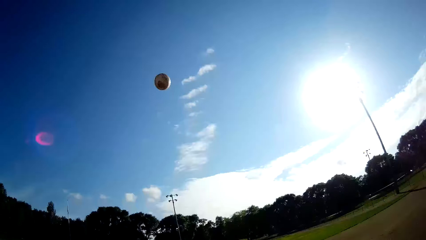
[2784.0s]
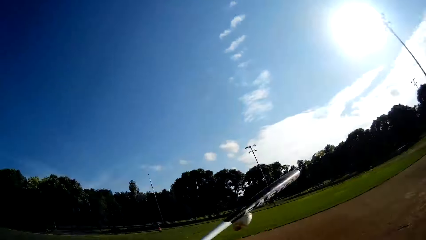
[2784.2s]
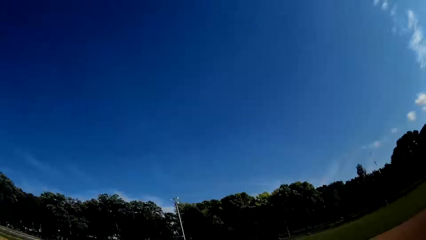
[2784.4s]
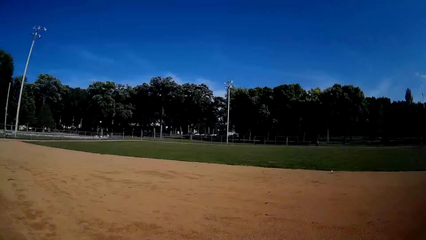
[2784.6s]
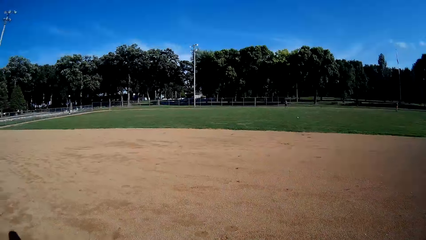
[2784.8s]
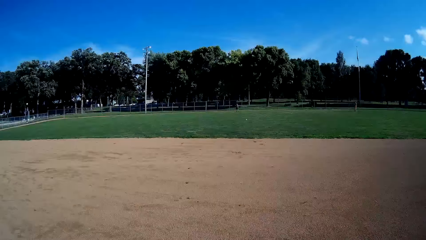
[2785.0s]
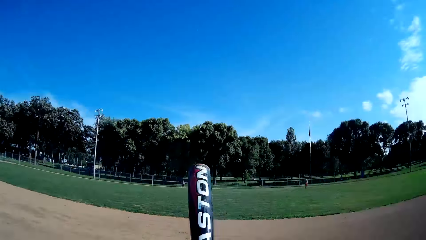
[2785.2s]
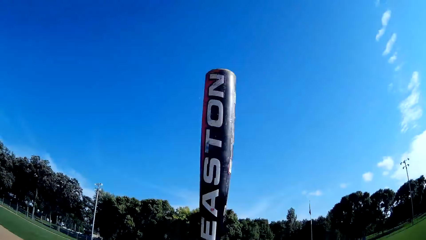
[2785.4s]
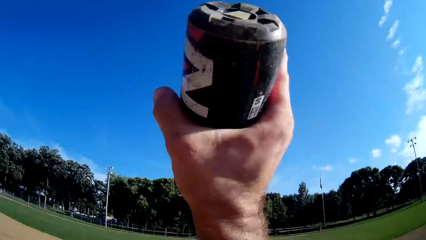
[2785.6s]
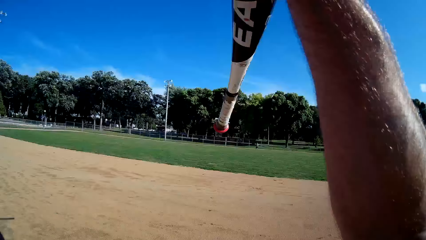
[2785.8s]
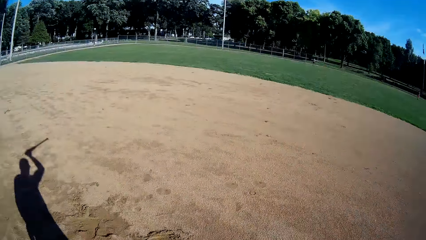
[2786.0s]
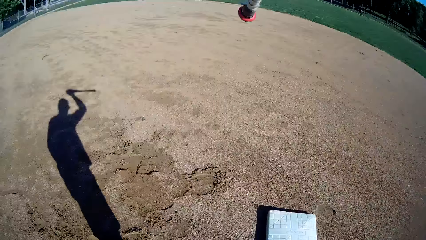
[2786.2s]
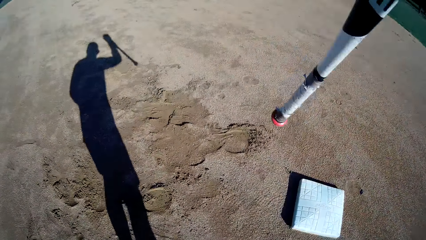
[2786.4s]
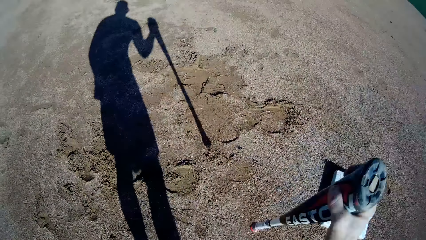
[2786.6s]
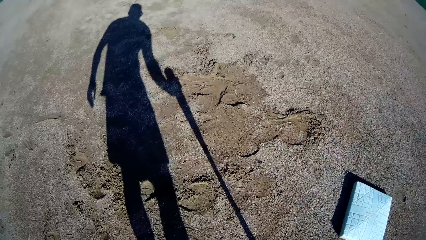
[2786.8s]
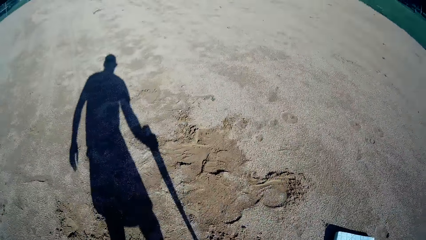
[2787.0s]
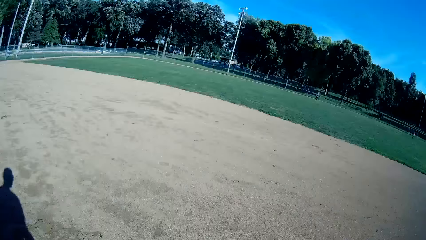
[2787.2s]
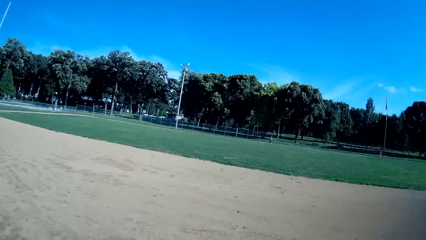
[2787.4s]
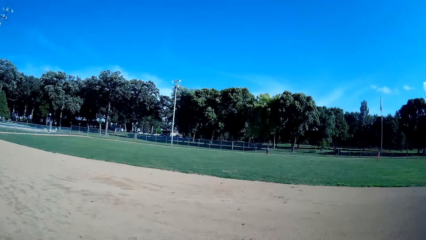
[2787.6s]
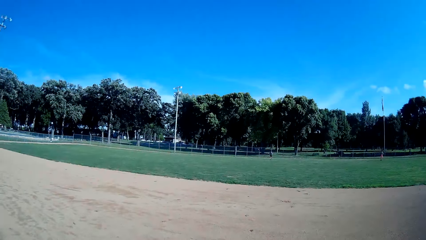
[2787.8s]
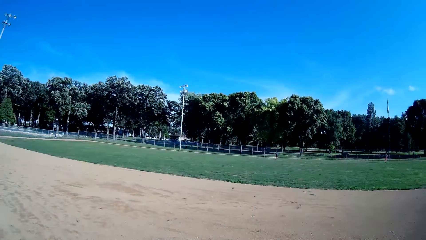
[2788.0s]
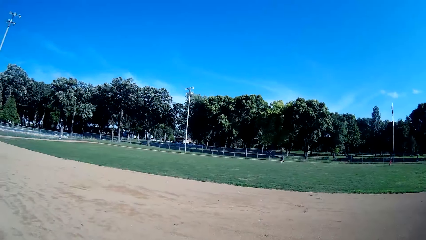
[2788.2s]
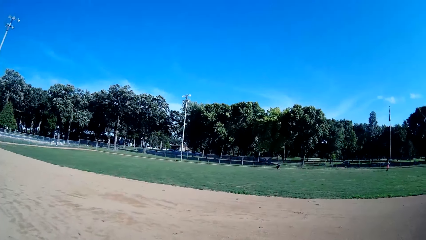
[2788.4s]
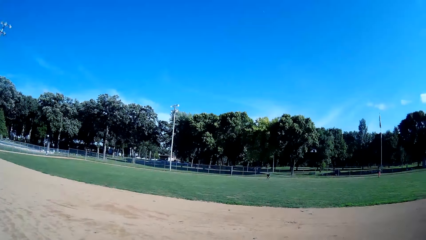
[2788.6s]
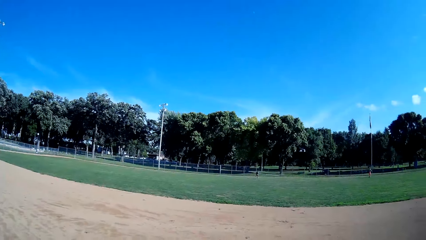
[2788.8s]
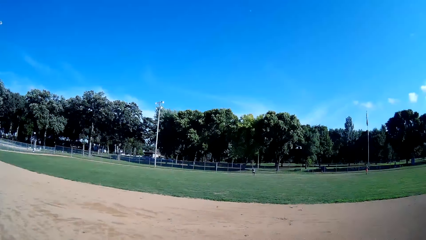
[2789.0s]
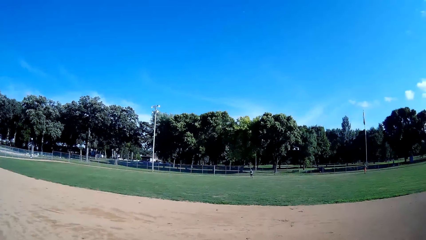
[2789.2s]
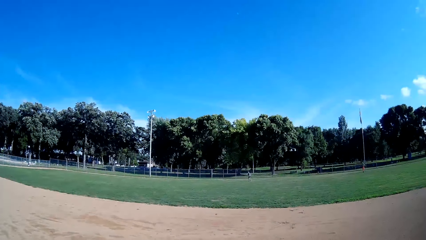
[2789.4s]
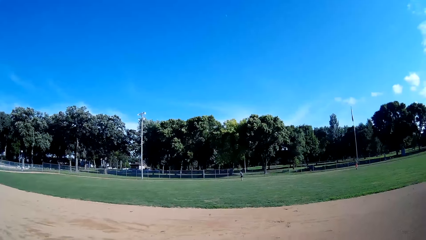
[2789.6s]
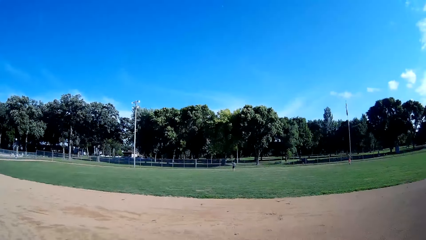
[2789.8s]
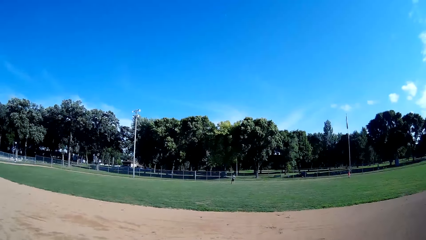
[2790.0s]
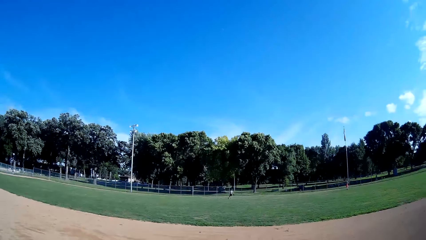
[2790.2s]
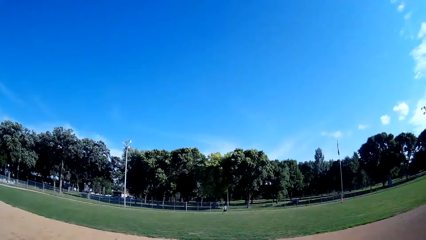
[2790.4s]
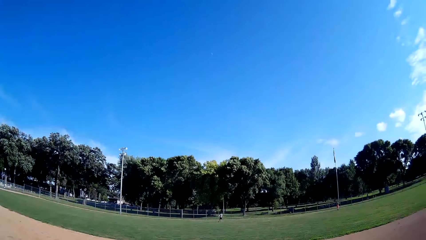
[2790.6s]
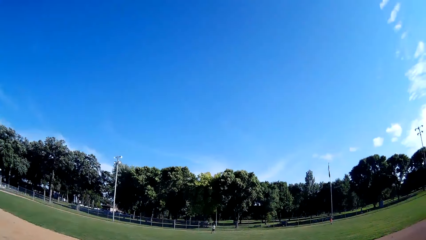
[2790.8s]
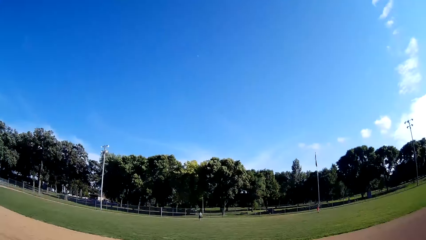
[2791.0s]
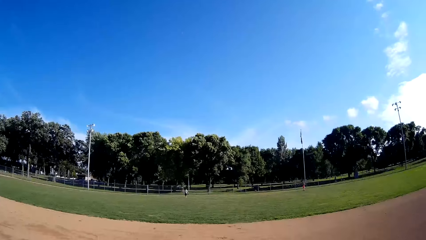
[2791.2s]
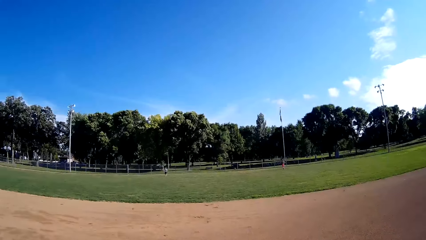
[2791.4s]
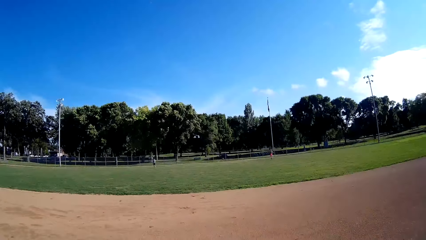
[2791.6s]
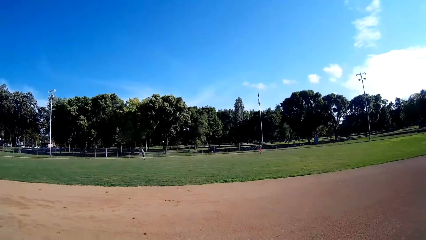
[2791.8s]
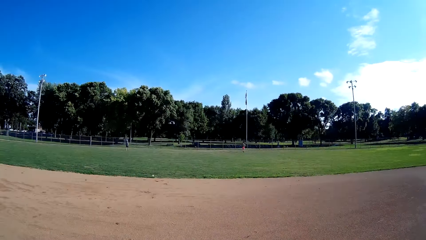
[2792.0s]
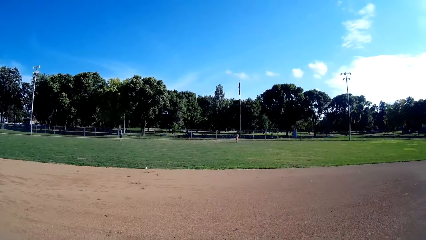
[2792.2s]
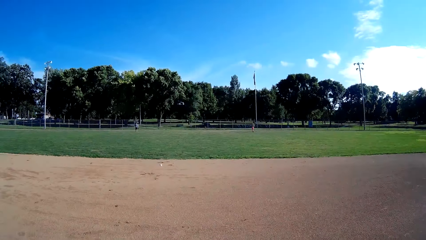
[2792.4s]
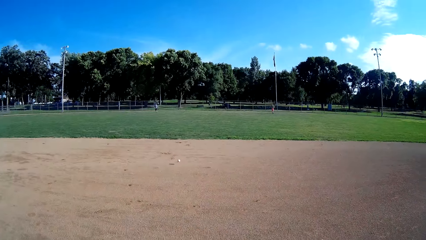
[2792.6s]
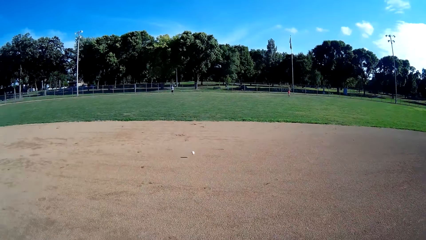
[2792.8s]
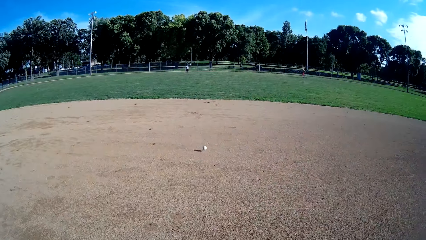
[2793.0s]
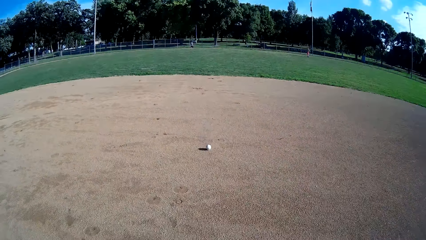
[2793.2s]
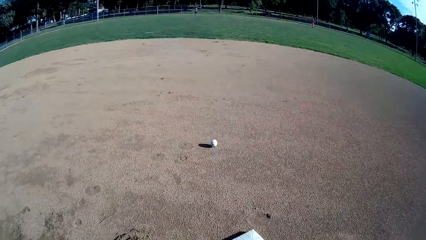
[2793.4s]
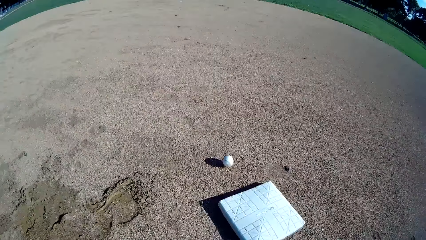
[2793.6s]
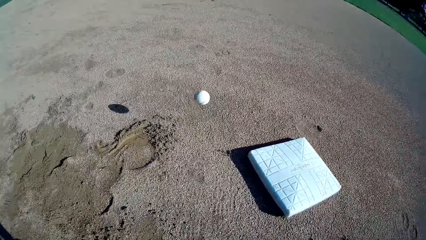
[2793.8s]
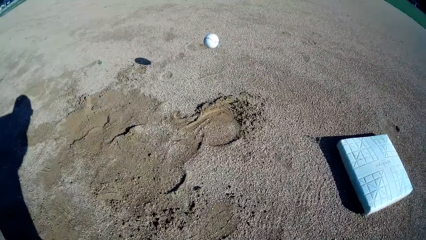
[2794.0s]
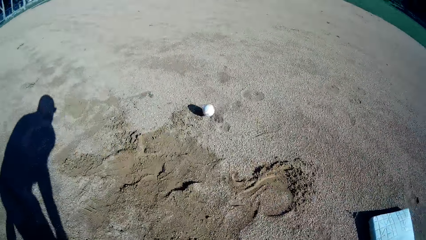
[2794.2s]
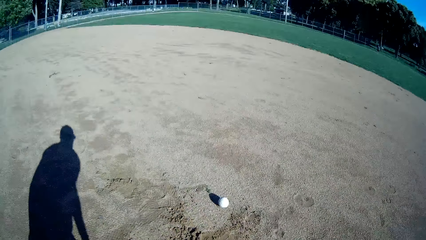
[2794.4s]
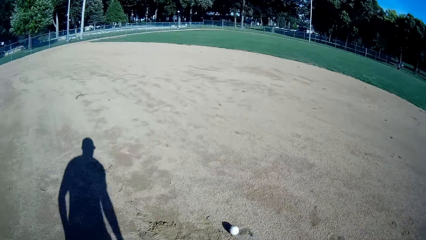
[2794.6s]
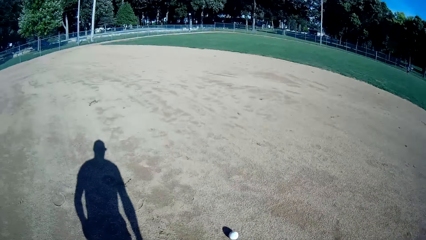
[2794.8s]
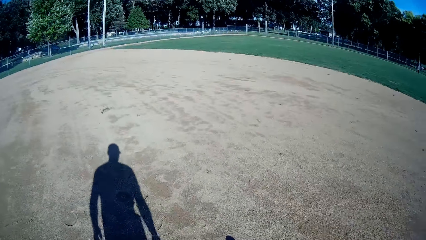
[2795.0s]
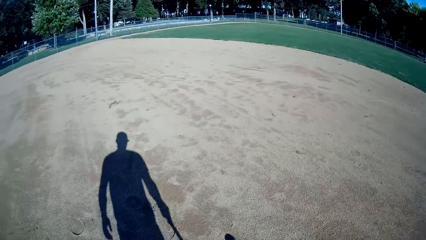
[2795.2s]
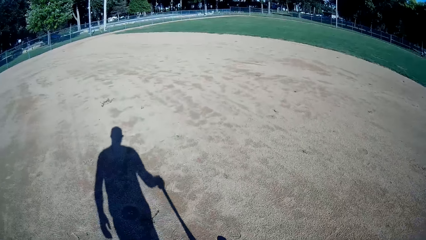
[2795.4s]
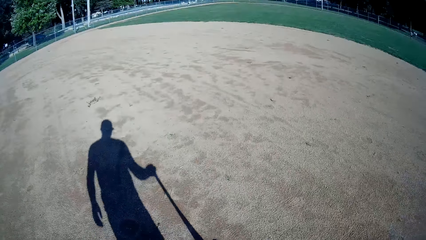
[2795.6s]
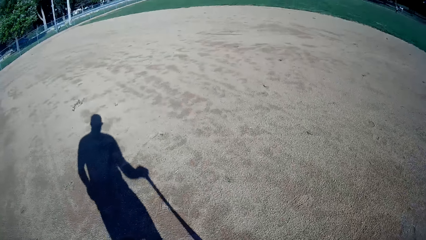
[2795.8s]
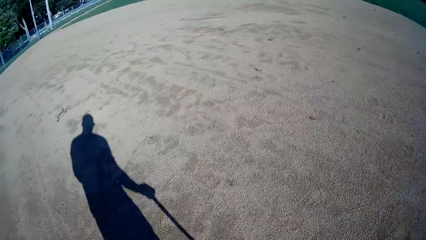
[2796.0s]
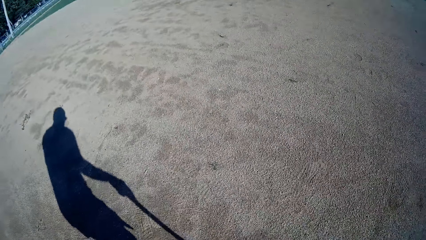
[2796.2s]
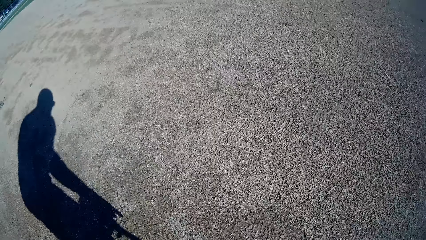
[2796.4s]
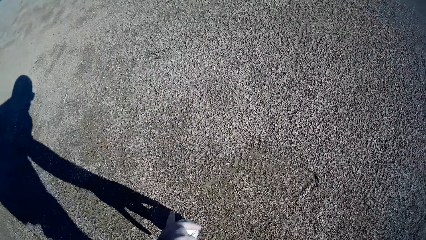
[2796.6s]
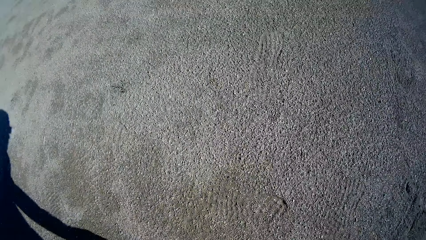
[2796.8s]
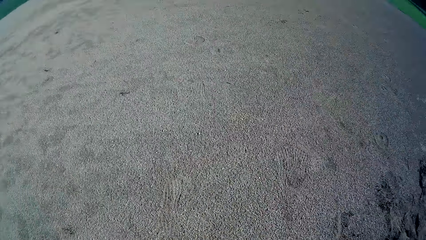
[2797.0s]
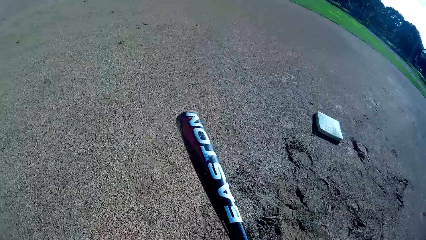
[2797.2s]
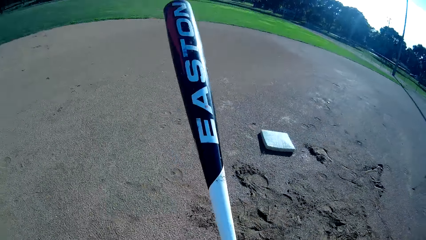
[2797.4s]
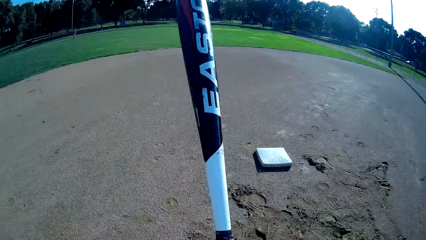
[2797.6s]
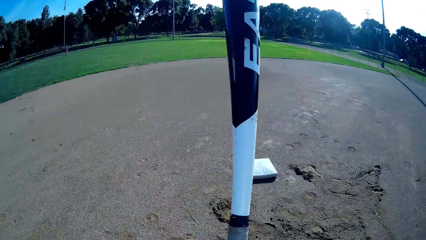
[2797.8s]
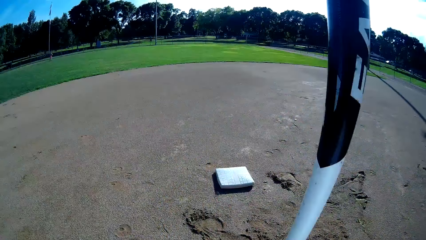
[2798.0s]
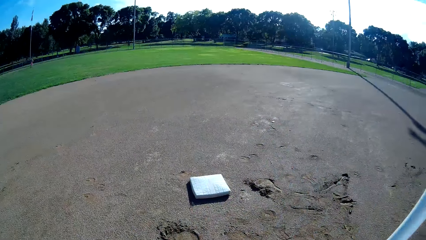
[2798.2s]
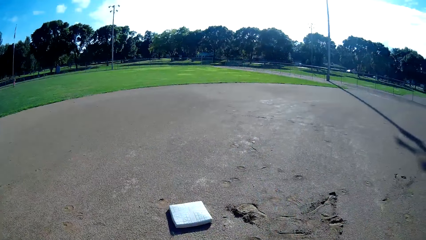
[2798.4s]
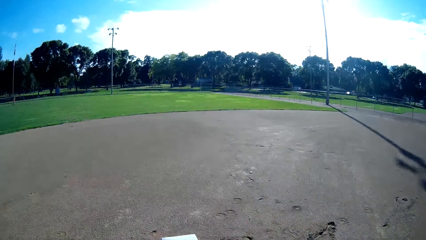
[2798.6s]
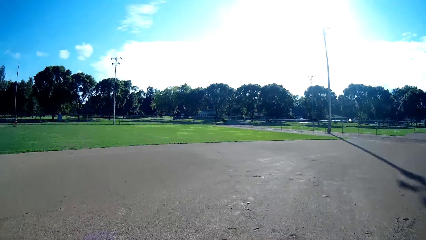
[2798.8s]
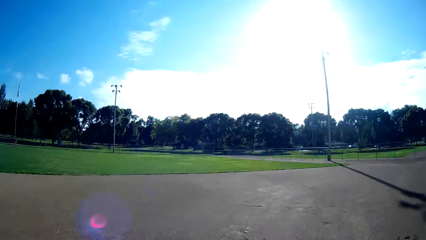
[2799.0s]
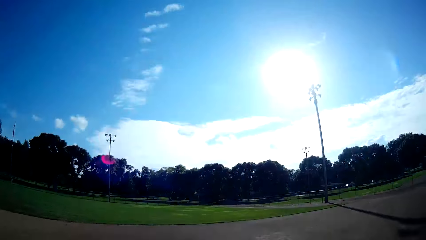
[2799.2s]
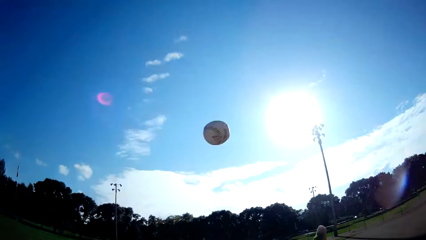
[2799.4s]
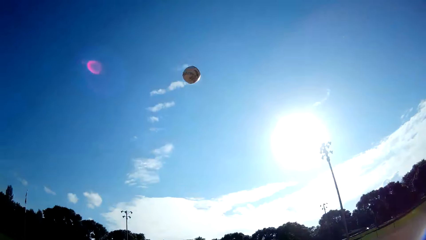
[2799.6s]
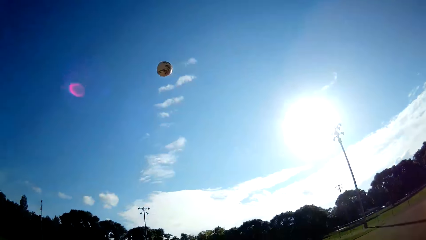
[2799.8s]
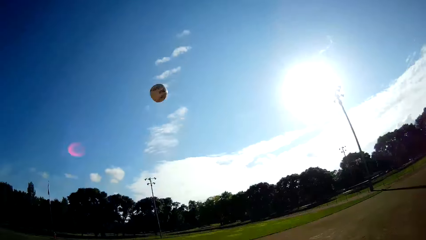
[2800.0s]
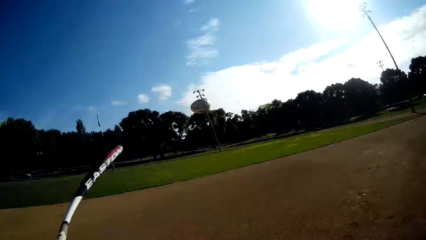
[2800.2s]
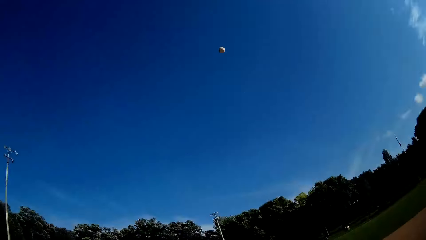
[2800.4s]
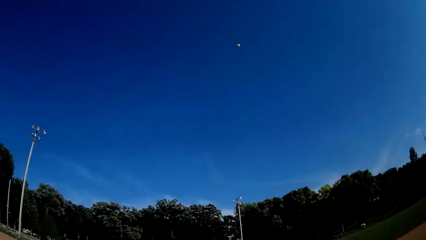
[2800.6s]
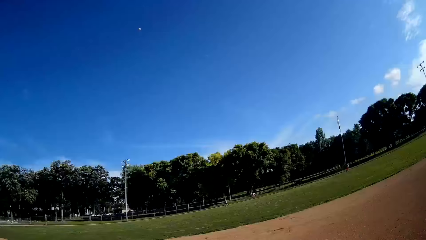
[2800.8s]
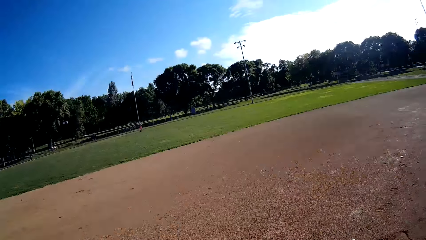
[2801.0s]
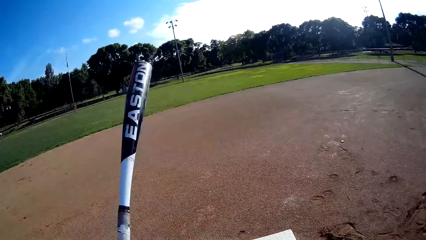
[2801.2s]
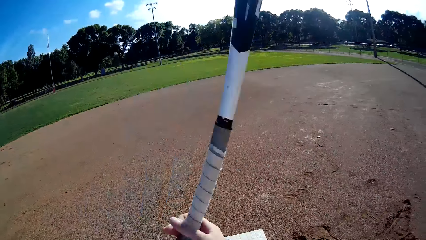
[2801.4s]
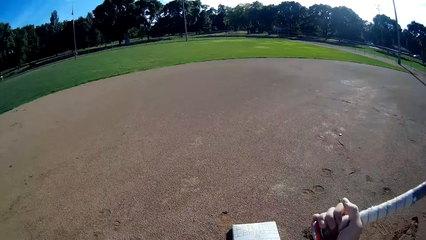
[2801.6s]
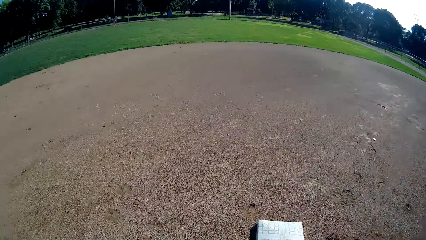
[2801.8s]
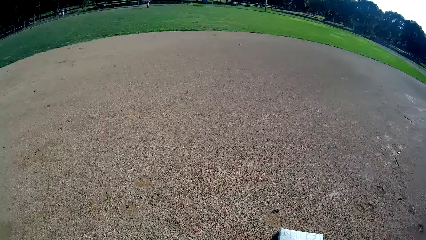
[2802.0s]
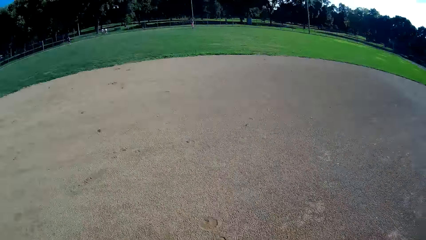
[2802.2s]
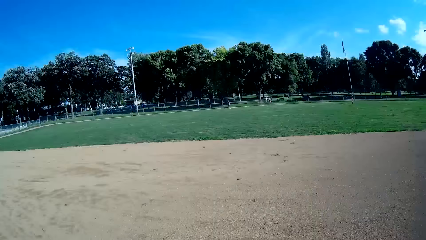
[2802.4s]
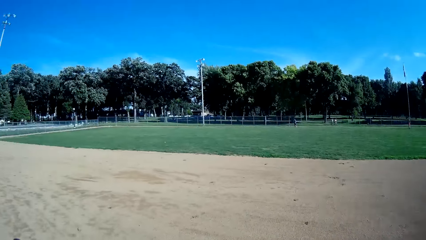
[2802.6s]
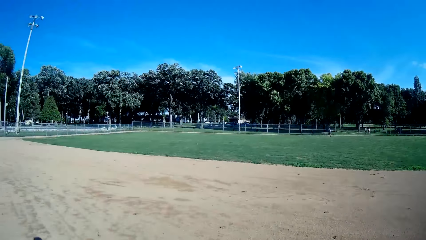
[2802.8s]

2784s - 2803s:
The camera wearer throws up the baseball. He hits the ball with the baseball bat again. He throws the baseball bat in the air, catches the baseball bat with his right hand and holds the baseball bat. He hits the baseball bat on the ground. The man throws the ball towards the camera wearer again. The man picks the baseball. The camera wearer walks towards the ball on the ground. He picks the ball from the ground again. He walks towards the baseball base. He throws the ball in the air again. He hits the ball with the baseball bat. He walks towards the ball on the ground.
